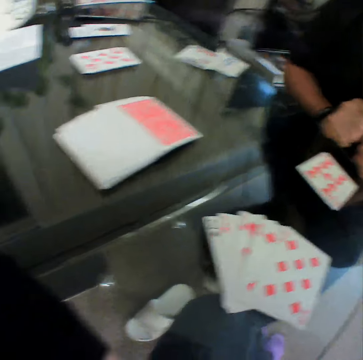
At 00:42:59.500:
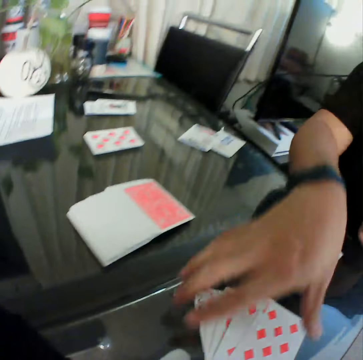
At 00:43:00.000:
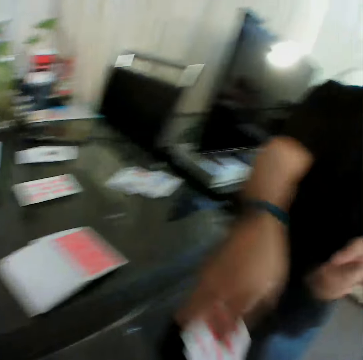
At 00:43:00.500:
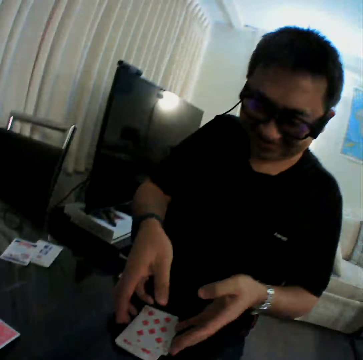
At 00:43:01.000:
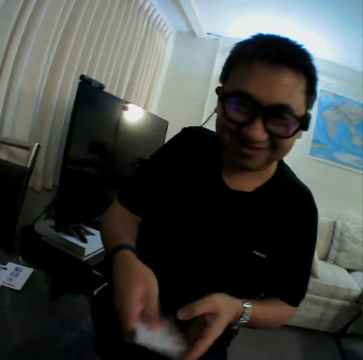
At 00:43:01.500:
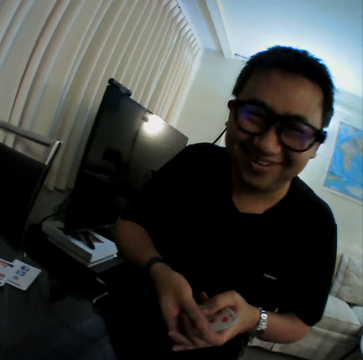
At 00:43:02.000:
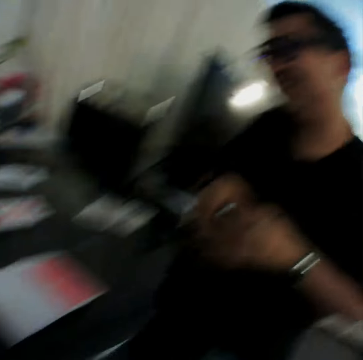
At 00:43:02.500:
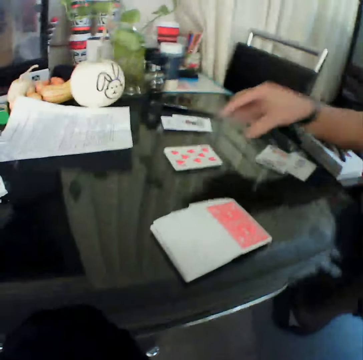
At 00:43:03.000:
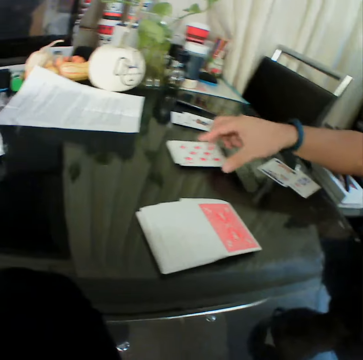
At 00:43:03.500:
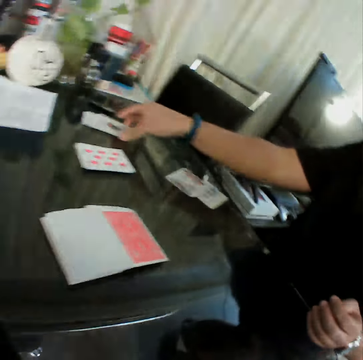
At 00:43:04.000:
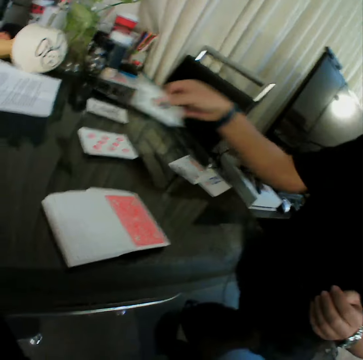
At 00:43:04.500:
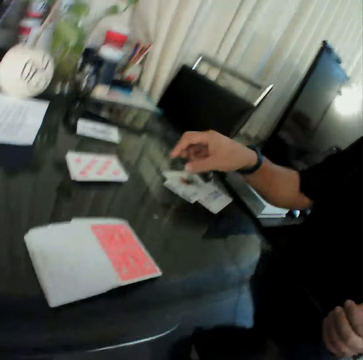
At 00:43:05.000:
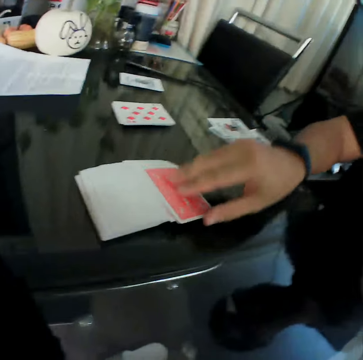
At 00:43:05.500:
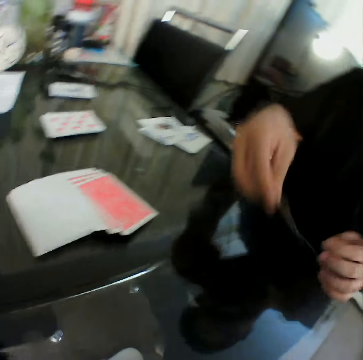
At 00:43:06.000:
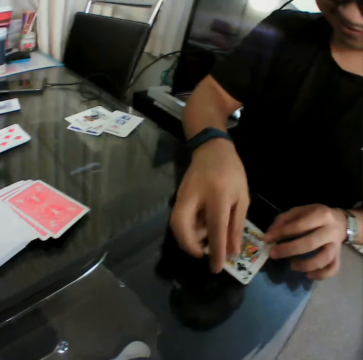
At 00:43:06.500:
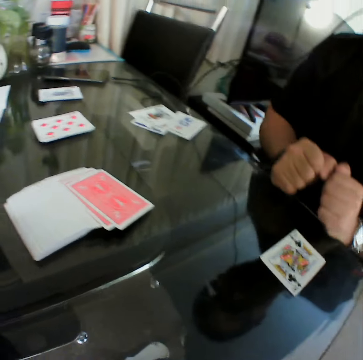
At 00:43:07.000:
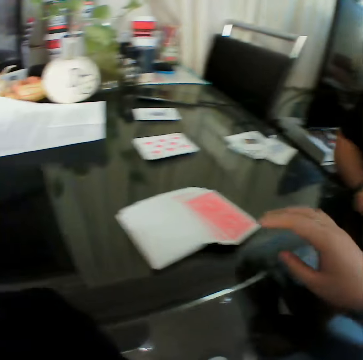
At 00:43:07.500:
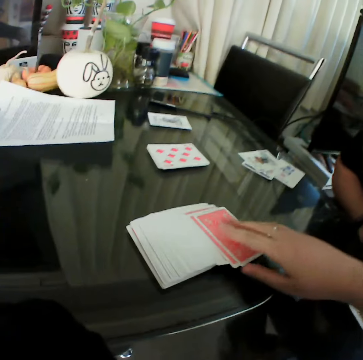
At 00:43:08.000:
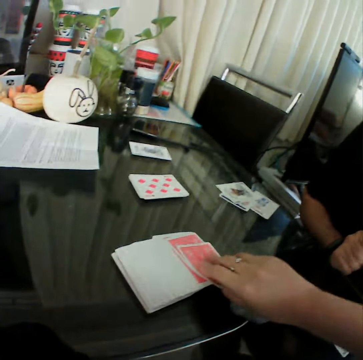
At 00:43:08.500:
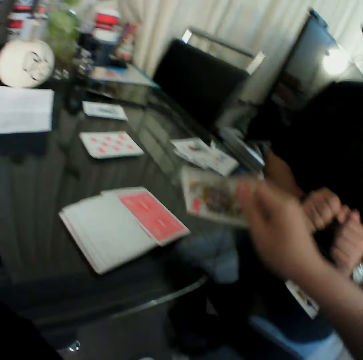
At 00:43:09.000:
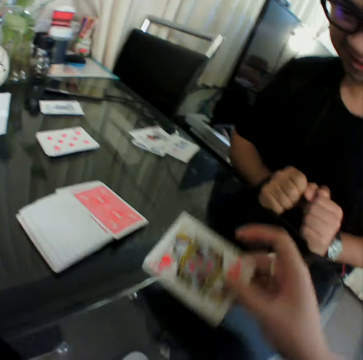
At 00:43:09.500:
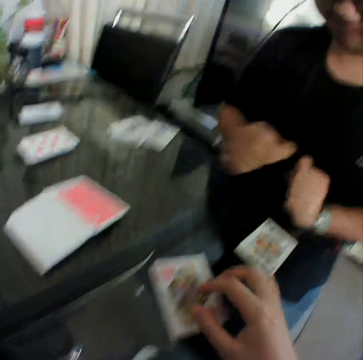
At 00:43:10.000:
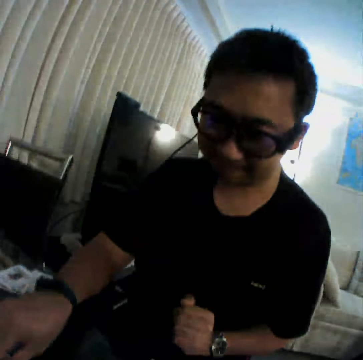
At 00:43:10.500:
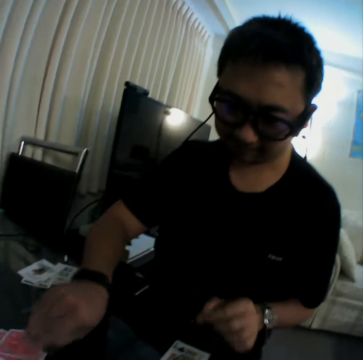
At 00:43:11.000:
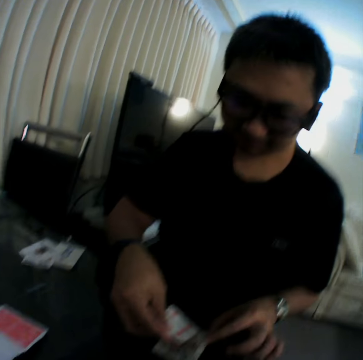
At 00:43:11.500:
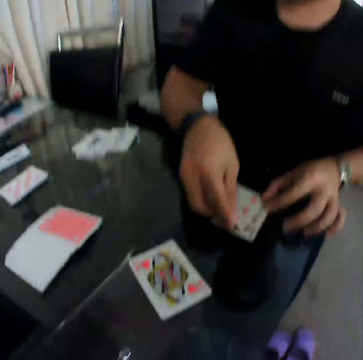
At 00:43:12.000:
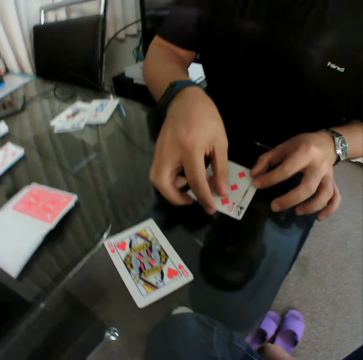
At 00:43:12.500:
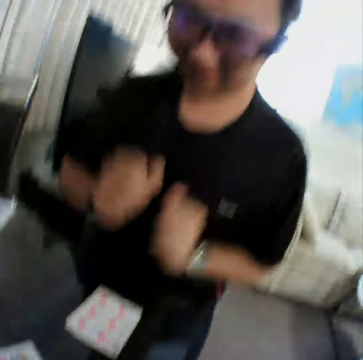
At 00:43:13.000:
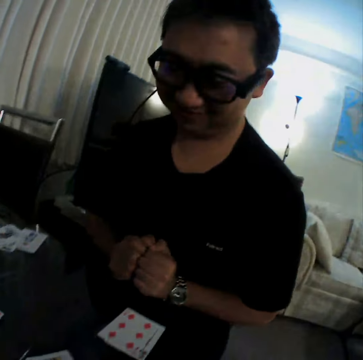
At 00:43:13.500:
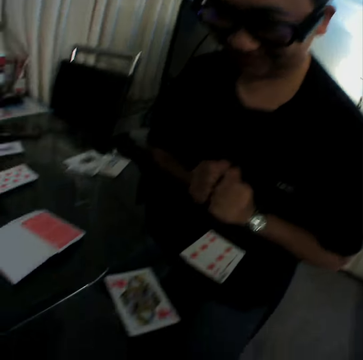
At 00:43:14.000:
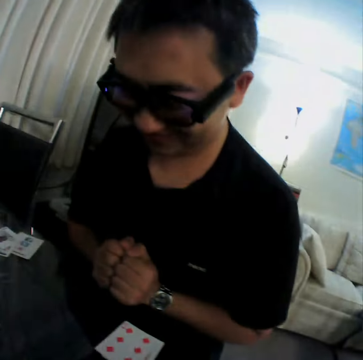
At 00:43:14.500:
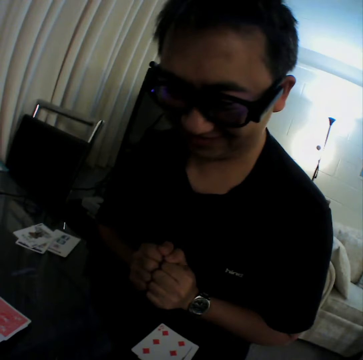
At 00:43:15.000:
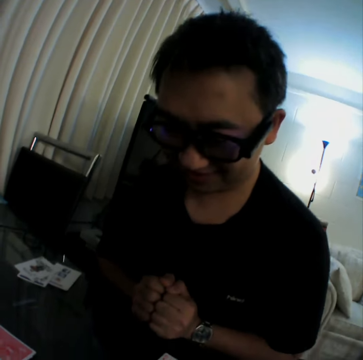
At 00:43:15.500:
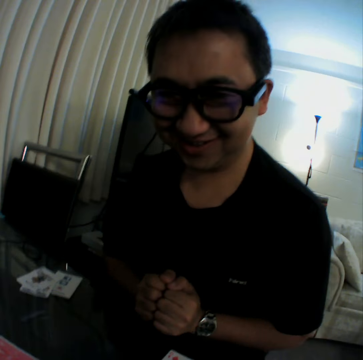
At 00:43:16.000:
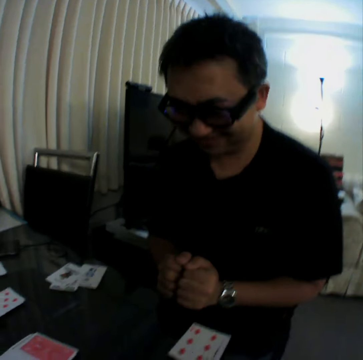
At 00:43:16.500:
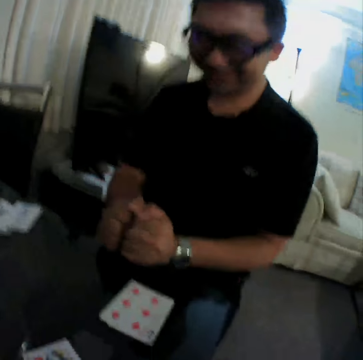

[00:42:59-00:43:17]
A man packs the cards on the table. The man puts the cards on the table and collects the cards. The man holds the cards with both hands. The man places the cards in his right hand on the cards on the table. The man picks a card from the table with his right hand and places the card in his right hand on the cards on the table. The man picks a card from the deck of cards on the table with his right hand and places the card in his right hand on the table. The camera wearer picks a card from the deck of cards on the table with his right hand. He checks the card and places the card in his right hand on the table. The man picks up a card. The man places the card in his right hand on the card on the table. The man holds his fists together.

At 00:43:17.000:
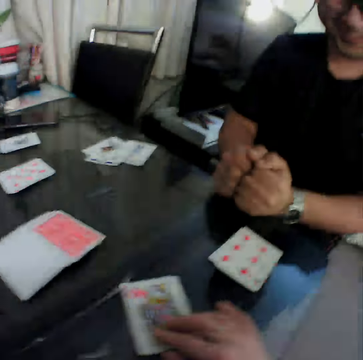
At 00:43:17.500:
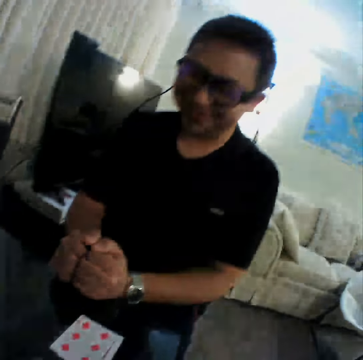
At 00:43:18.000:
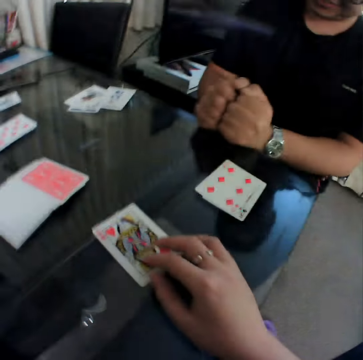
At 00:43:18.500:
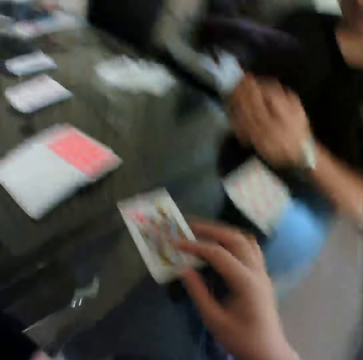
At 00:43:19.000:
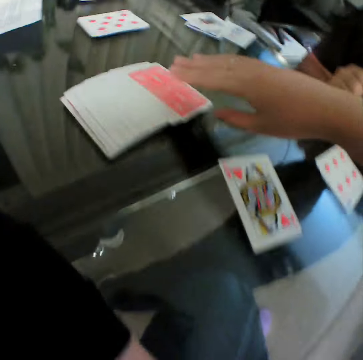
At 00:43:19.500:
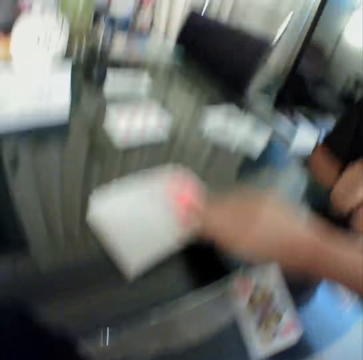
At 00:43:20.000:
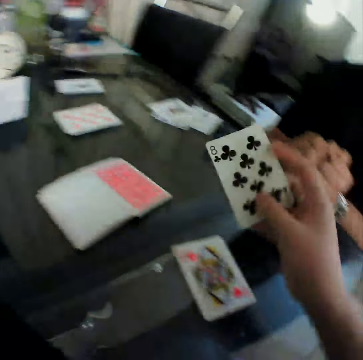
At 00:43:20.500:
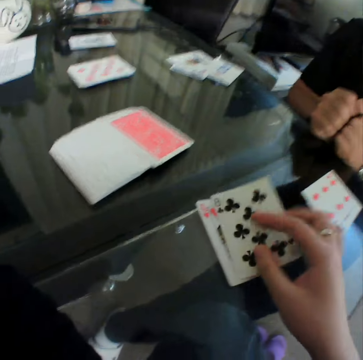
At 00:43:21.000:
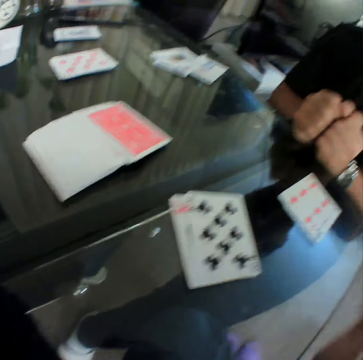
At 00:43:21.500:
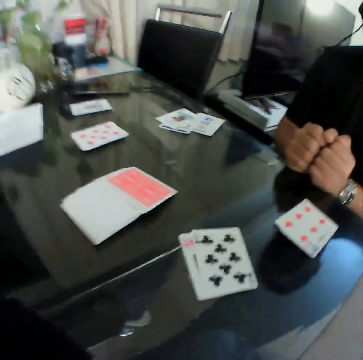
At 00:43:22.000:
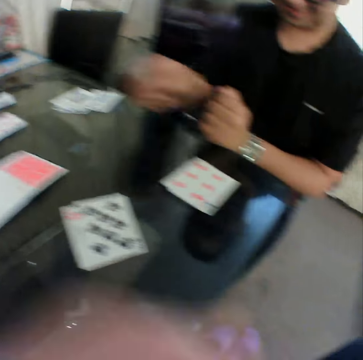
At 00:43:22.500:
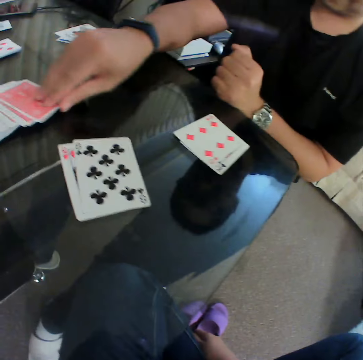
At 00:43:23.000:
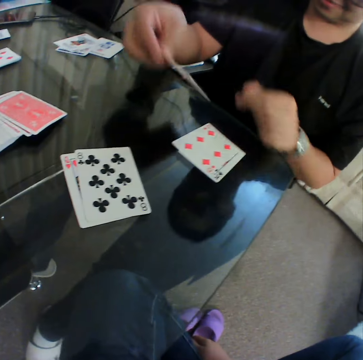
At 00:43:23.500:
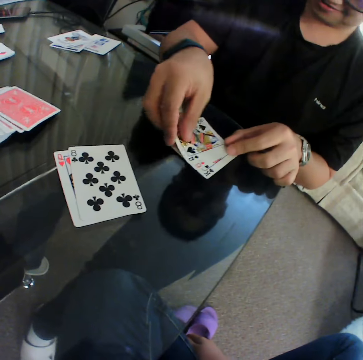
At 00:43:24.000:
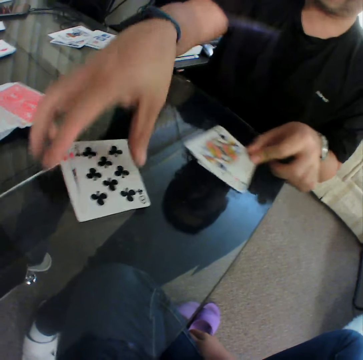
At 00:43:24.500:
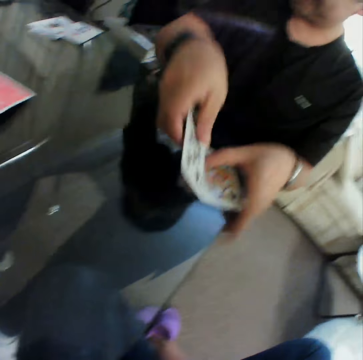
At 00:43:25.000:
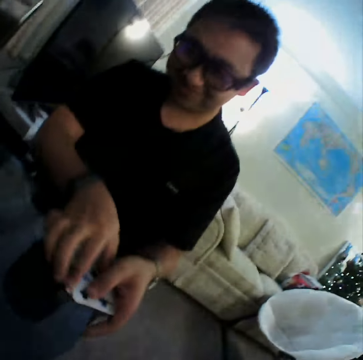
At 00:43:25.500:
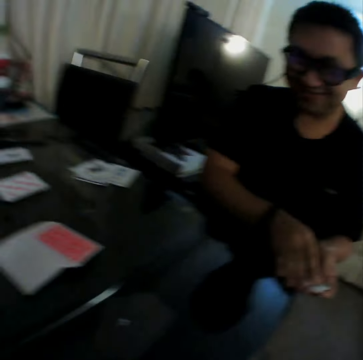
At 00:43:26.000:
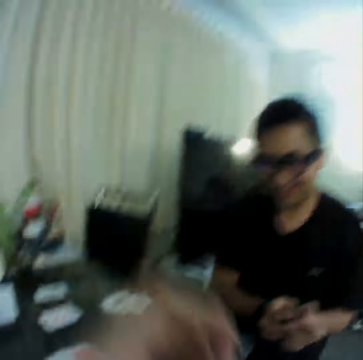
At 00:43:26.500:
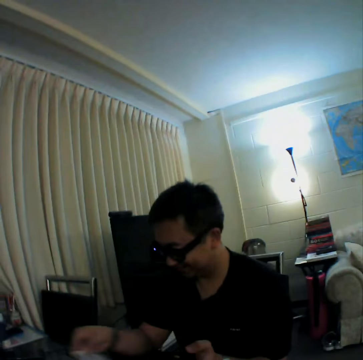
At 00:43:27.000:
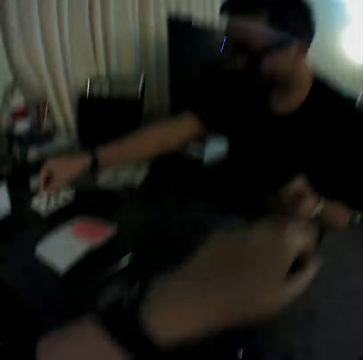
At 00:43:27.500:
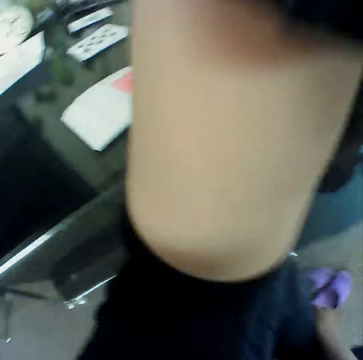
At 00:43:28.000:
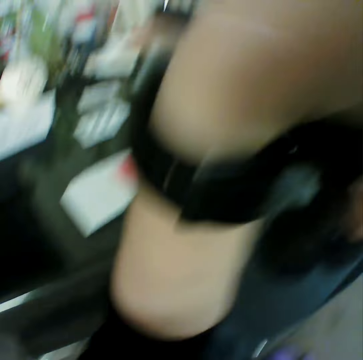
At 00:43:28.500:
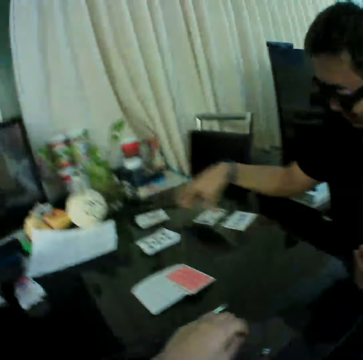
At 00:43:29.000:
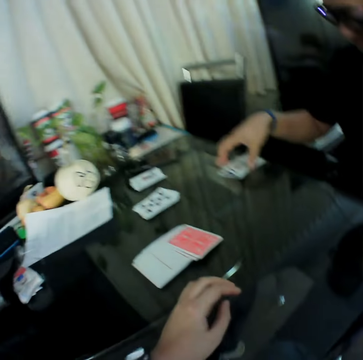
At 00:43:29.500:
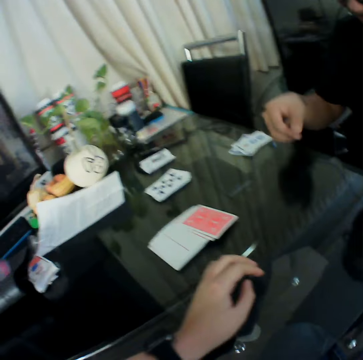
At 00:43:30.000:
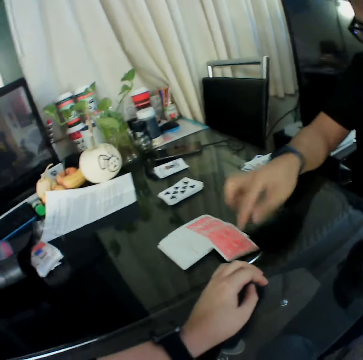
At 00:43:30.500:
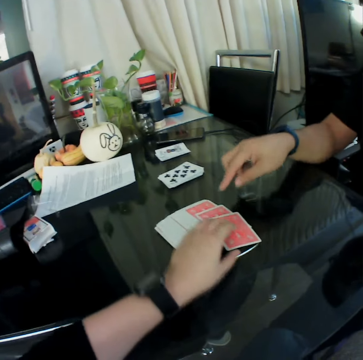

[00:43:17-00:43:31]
The camera wearer holds a card. He picks up a card from the deck of cards on the table with his right hand. He places the card in his right hand on the card on the table. A man picks up a card from the deck of cards on the table with his right hand. The man places the card in his right hand on the cards on the table and packs the cards on the table. The camera wearer lifts his hand. The man puts the cards on the table. The camera wearer touches his head. He adjusts the camera. The man places the card in his right hand on the card on the table and arranges the card on the table. The camera wearer holds the table. The man pulls the cards. The man touches the deck of cards on the table with his right hand.

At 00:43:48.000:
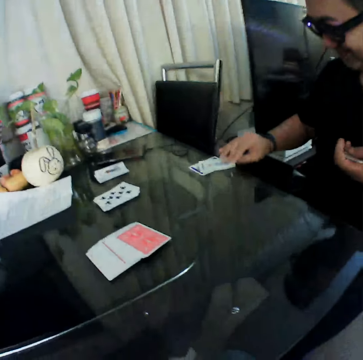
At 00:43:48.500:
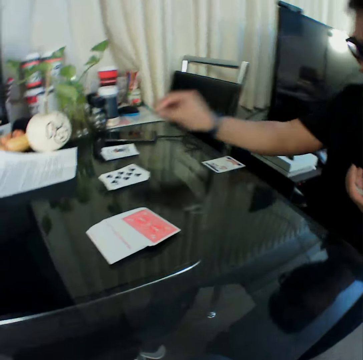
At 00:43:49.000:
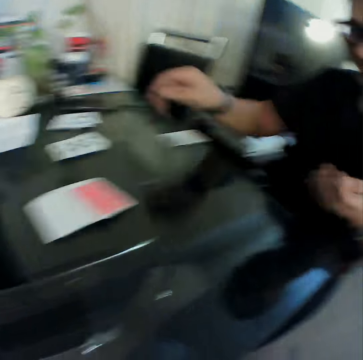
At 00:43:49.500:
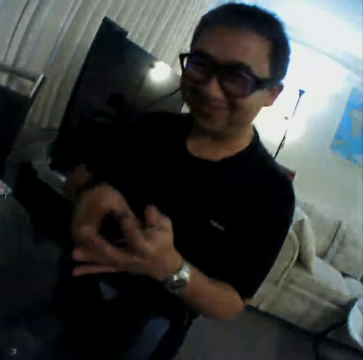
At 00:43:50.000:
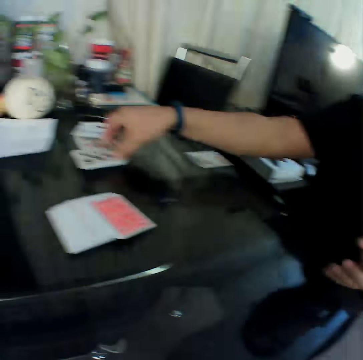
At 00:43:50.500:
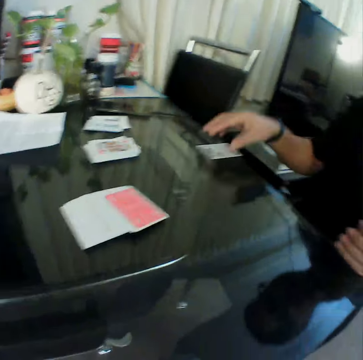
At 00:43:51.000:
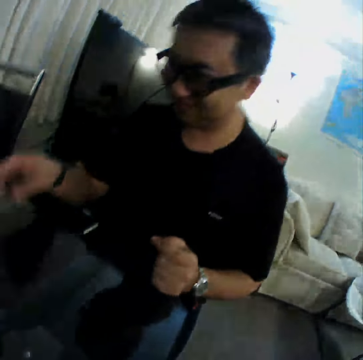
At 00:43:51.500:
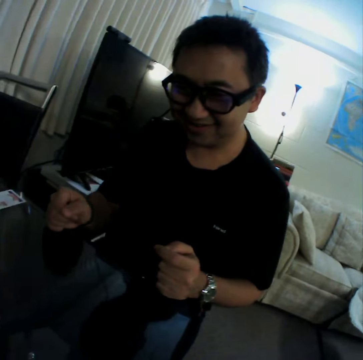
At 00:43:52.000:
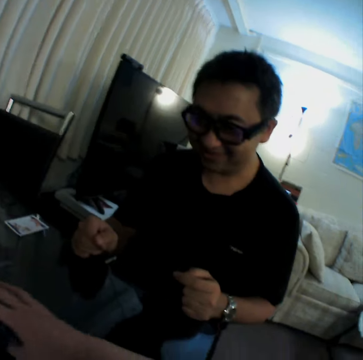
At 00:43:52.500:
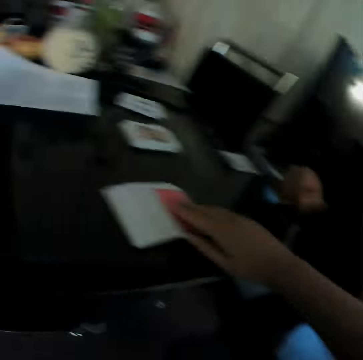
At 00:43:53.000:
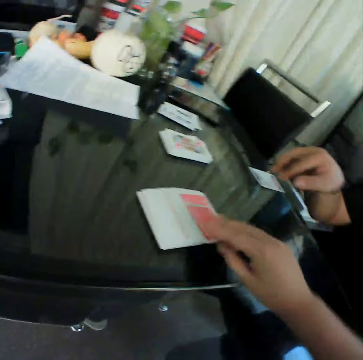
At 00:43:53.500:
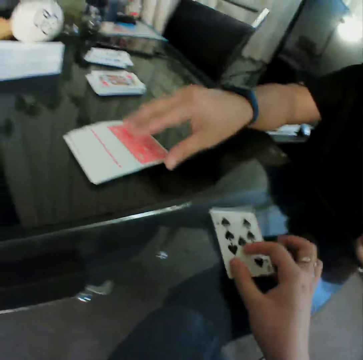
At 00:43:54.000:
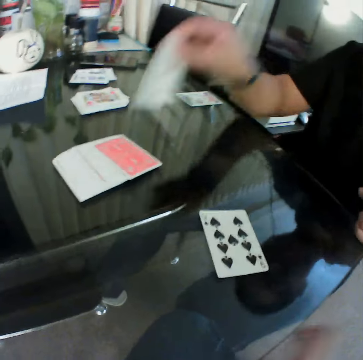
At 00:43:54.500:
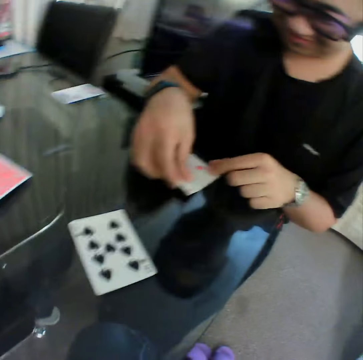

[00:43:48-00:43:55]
A man picks up a card from the table with his right hand. The man places the card in his right hand on the cards on the table. The man holds the cards with both hands. The man places the card in his right hand on the cards on the table. The man supports his hands on the table. The camera wearer picks up a card from the deck of cards on the table with his right hand. He places the card in his right hand on the table. He checks the card. The man picks up a card from the deck of cards on the table with his right hand. The man places the card in his right hand on the table.
